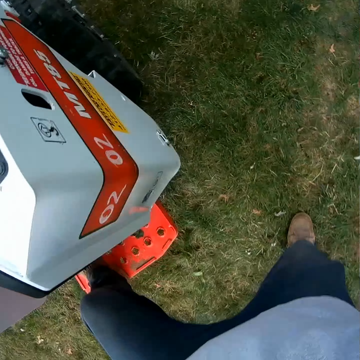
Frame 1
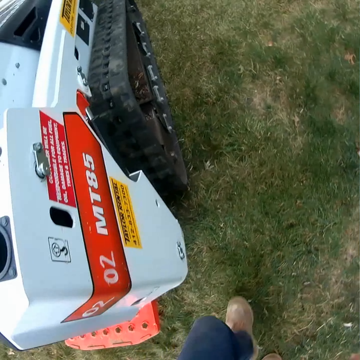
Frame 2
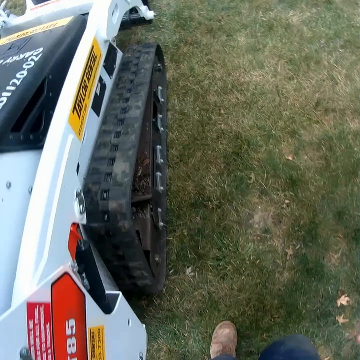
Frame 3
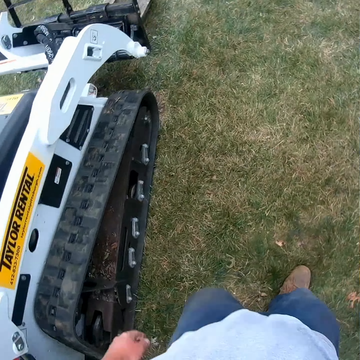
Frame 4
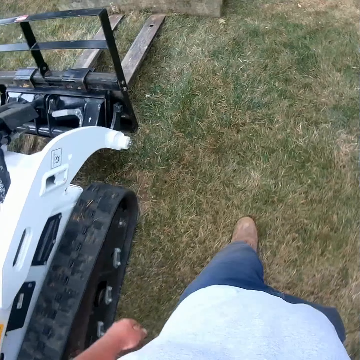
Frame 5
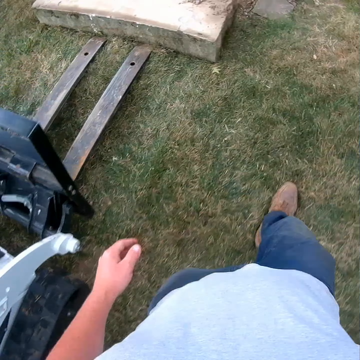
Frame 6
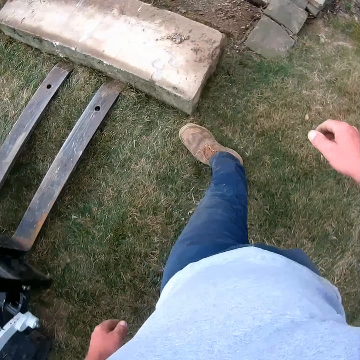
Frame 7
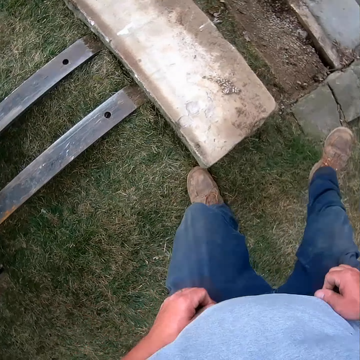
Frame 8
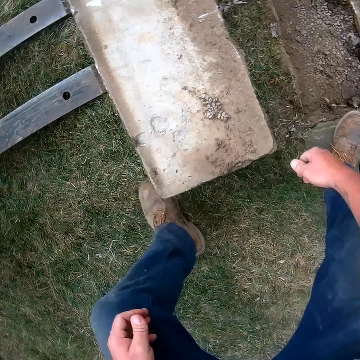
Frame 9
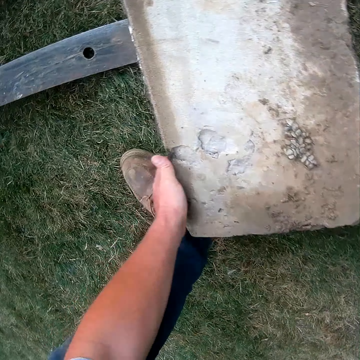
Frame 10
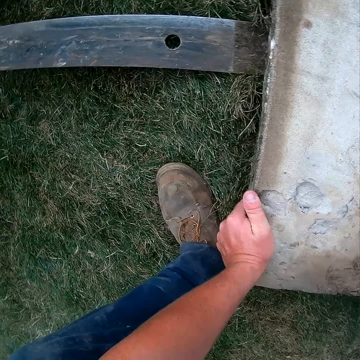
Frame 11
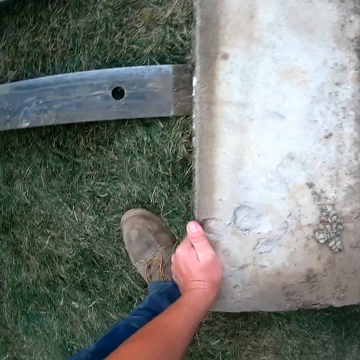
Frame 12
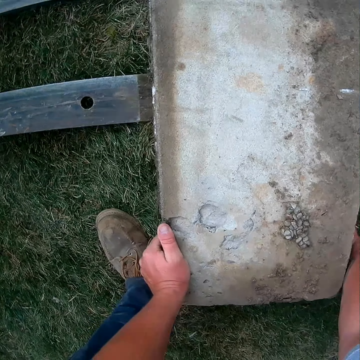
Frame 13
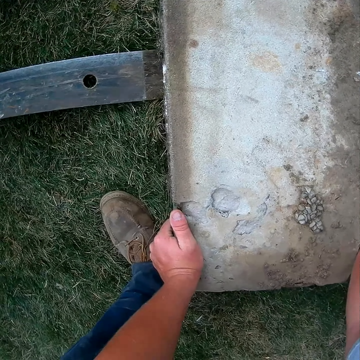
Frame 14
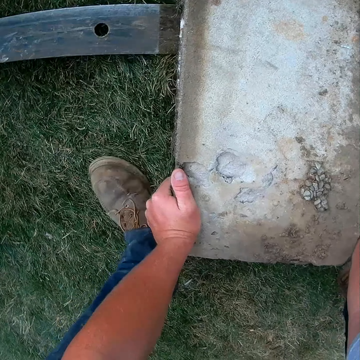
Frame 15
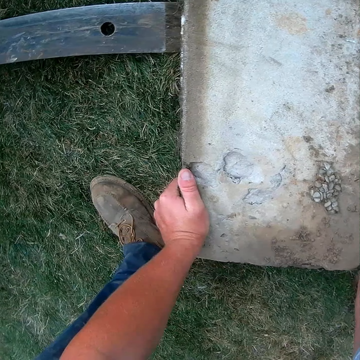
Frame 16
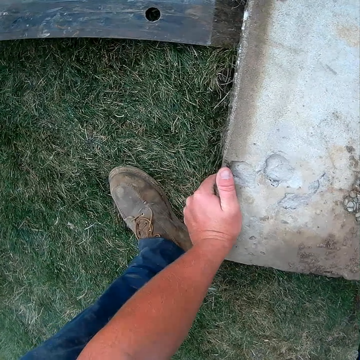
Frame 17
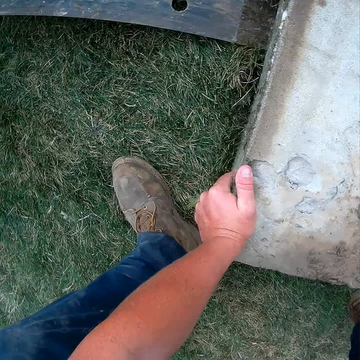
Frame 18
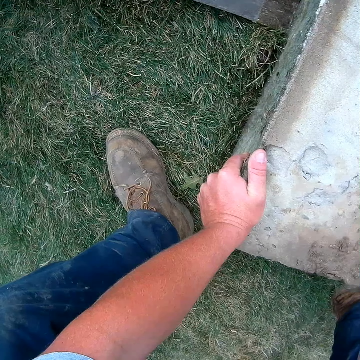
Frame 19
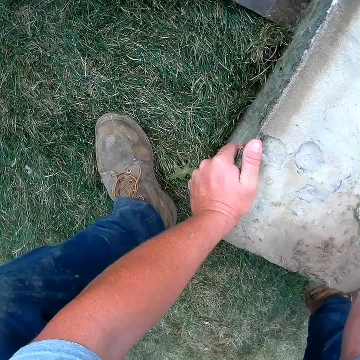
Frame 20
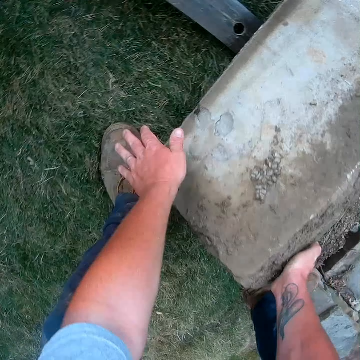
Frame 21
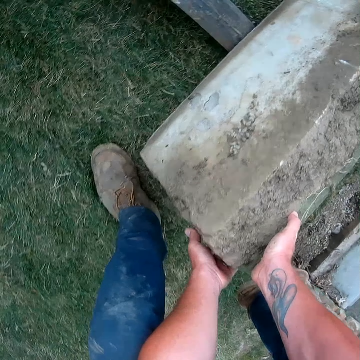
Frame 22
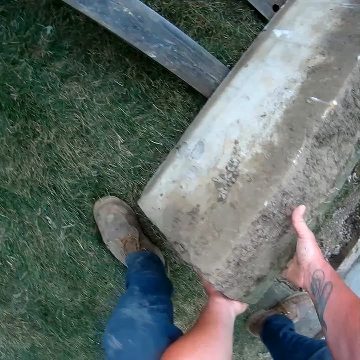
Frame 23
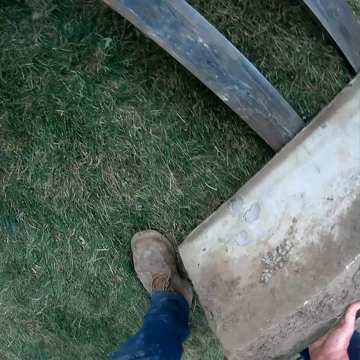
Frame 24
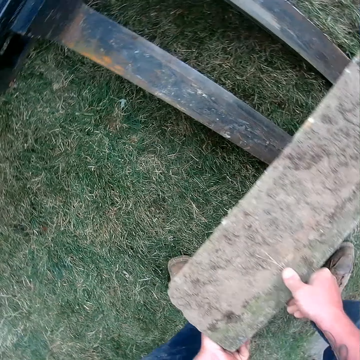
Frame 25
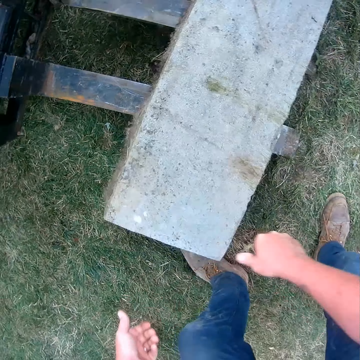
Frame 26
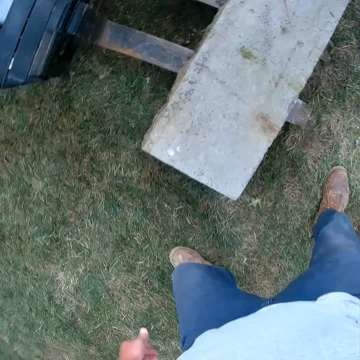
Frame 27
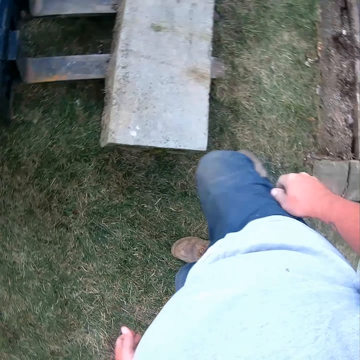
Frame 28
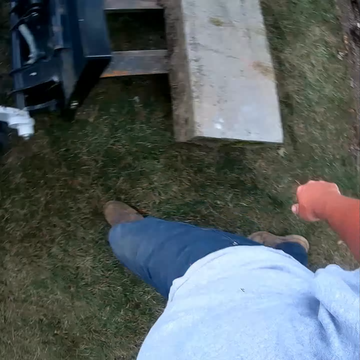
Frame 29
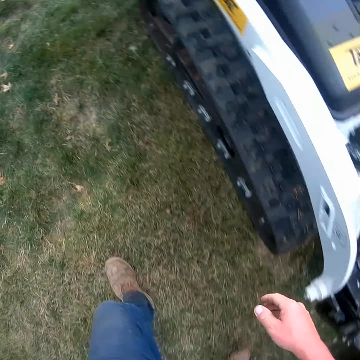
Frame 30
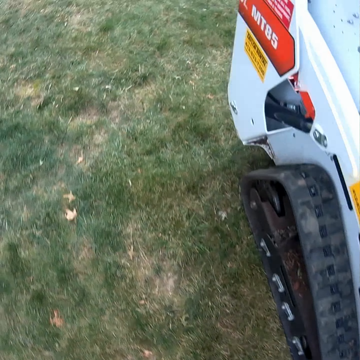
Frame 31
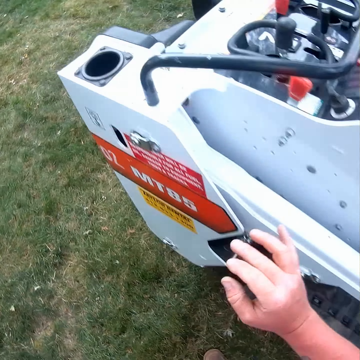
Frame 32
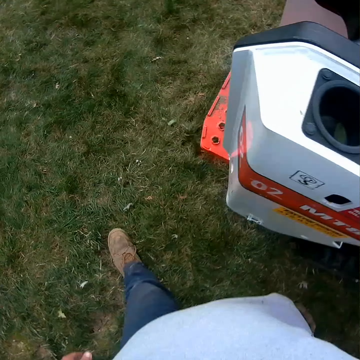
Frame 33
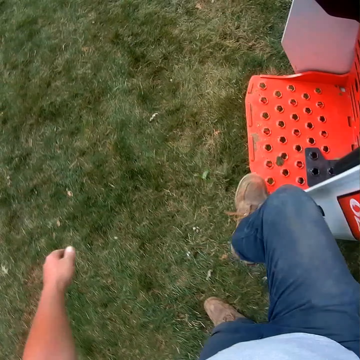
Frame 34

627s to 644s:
The camera wearer stops to operate the forklift. They walk around the compound. They pick up a stone on the ground. They roll the stone into the forks. They put the stone into the forks. They walk back to the forklift. They walk around the compound.

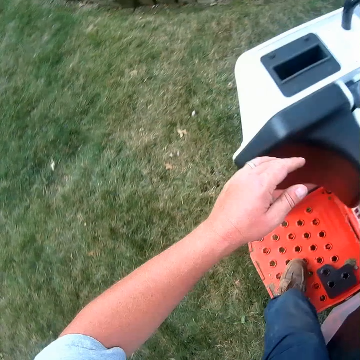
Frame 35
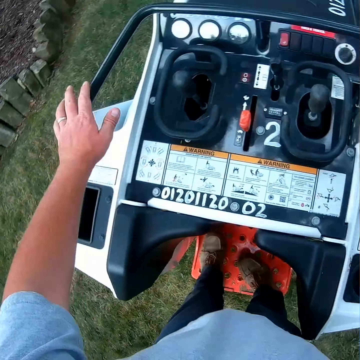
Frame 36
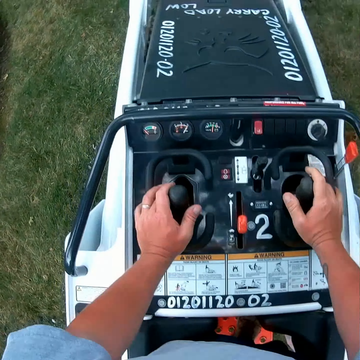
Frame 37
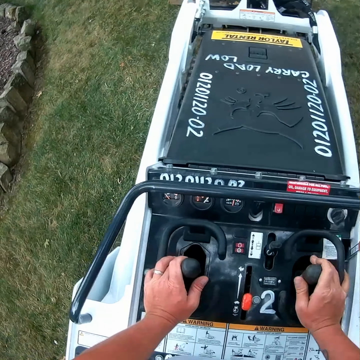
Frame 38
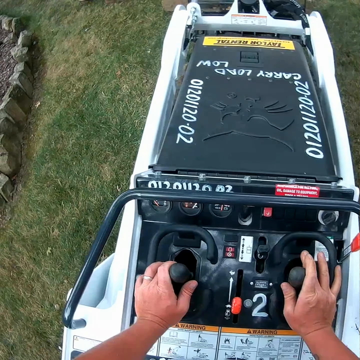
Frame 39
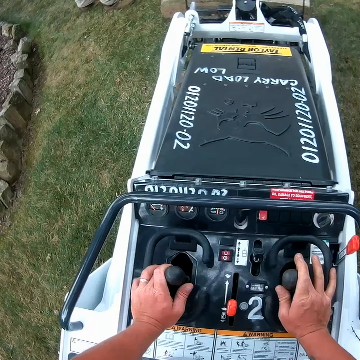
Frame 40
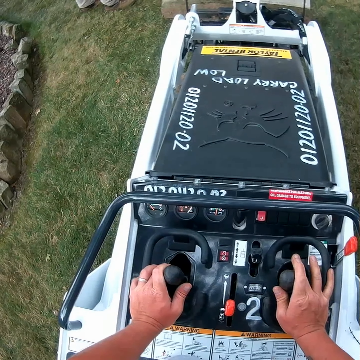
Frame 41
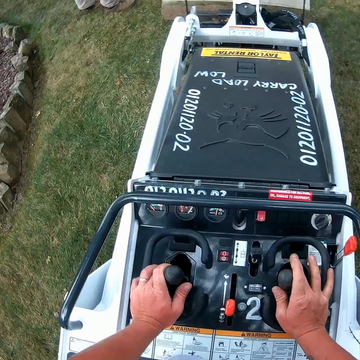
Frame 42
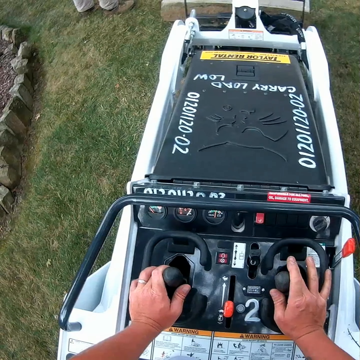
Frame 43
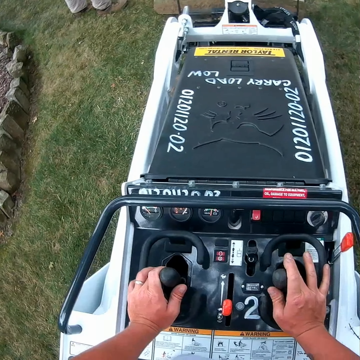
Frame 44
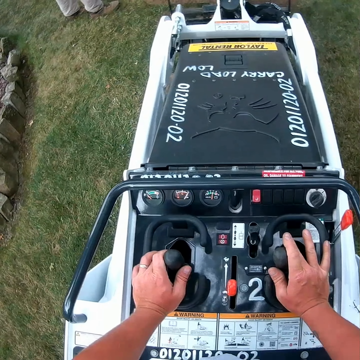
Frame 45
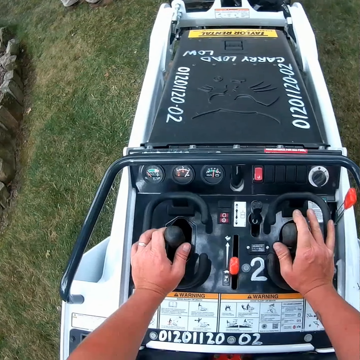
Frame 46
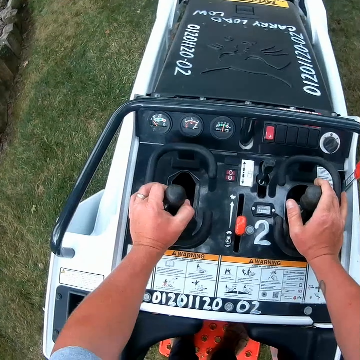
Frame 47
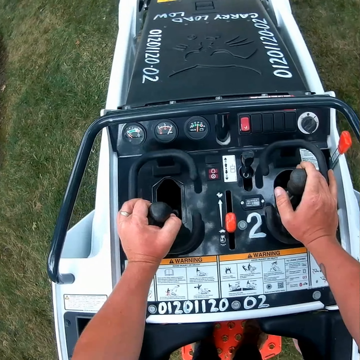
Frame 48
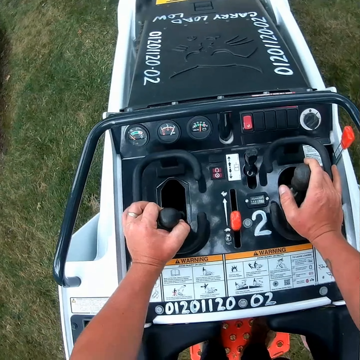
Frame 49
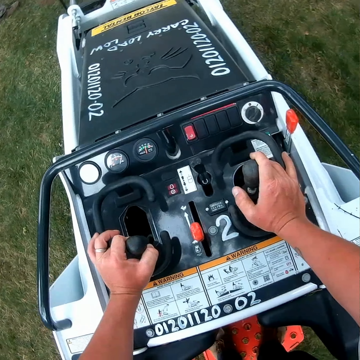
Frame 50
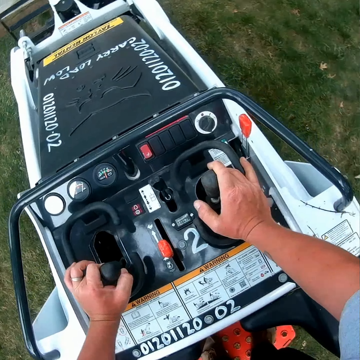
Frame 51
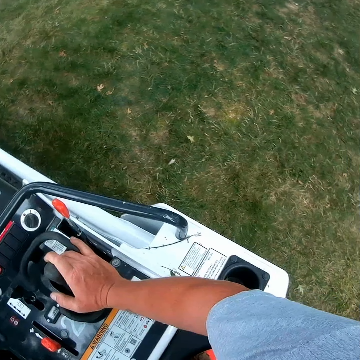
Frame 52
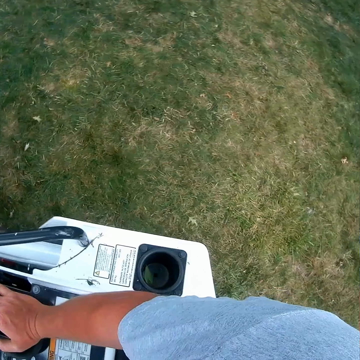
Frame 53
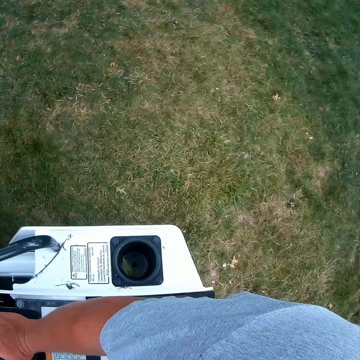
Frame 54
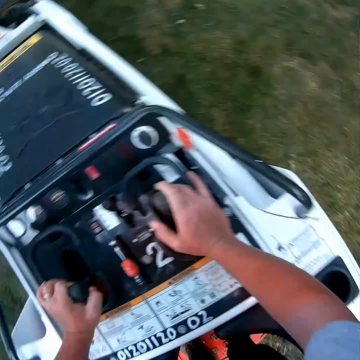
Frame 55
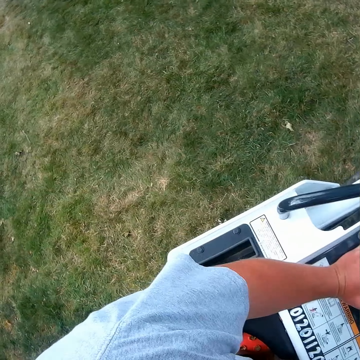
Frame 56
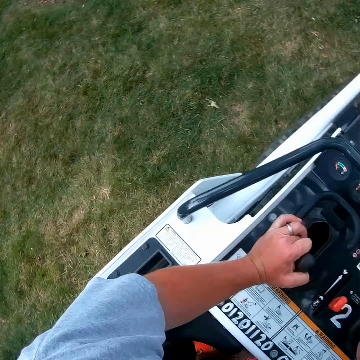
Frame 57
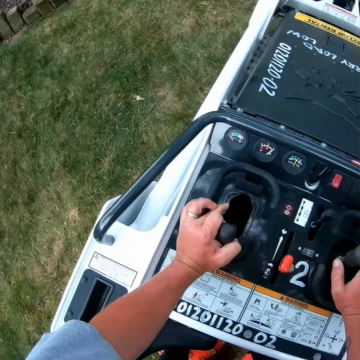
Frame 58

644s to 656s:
The camera wearer stands on a lawn mower. They operate the forklift. They move the lawn mower. They touch something. They look around.

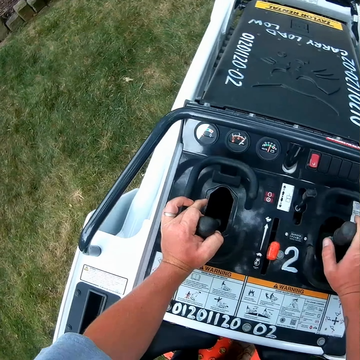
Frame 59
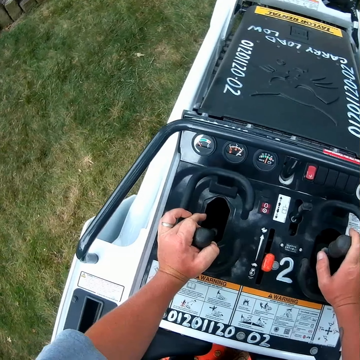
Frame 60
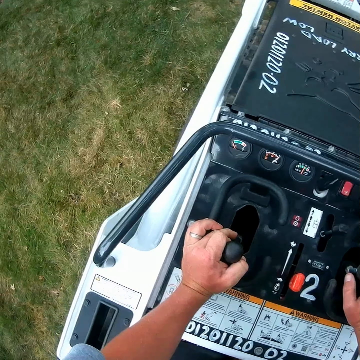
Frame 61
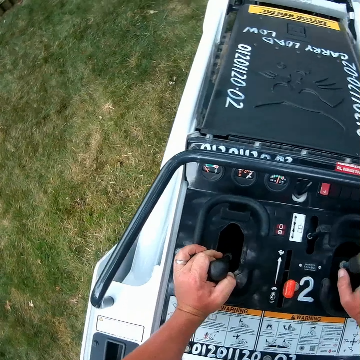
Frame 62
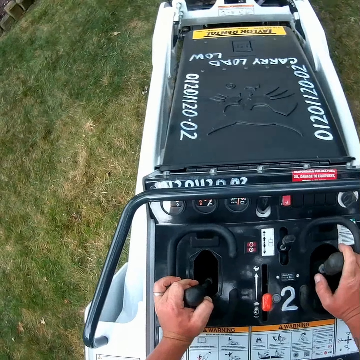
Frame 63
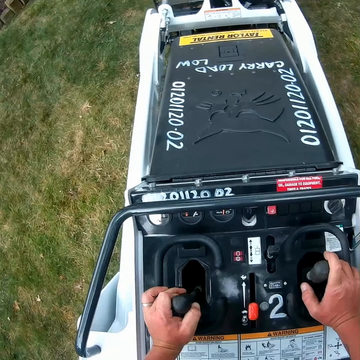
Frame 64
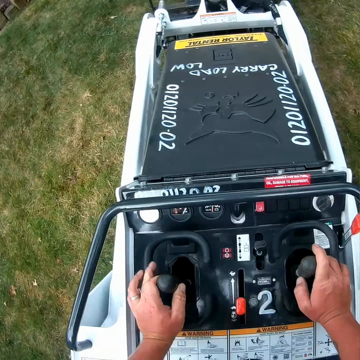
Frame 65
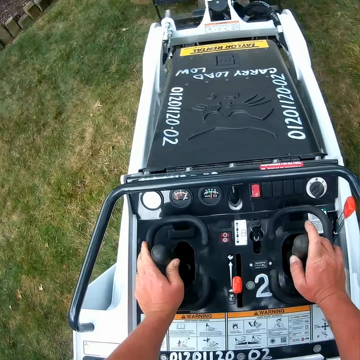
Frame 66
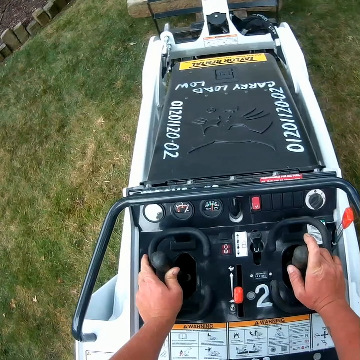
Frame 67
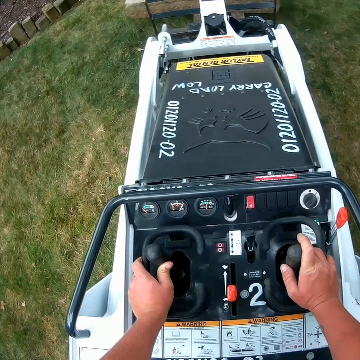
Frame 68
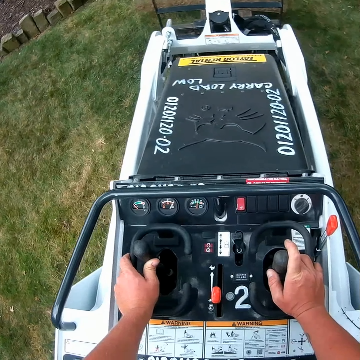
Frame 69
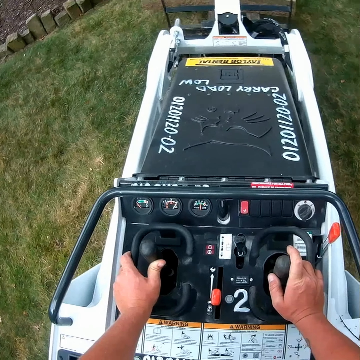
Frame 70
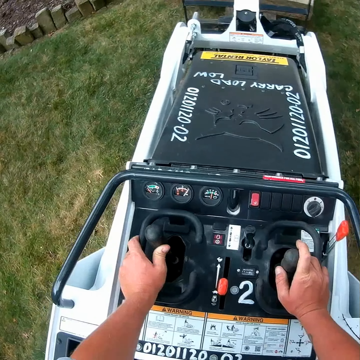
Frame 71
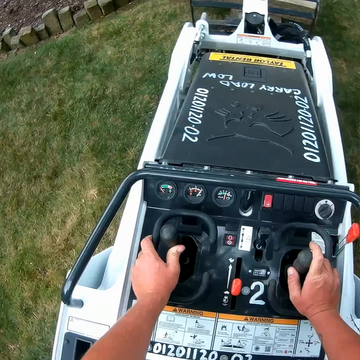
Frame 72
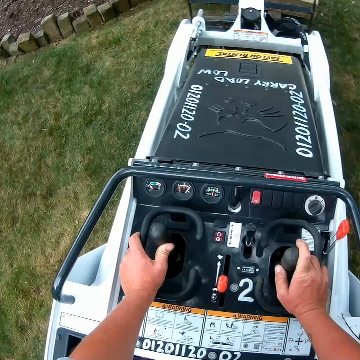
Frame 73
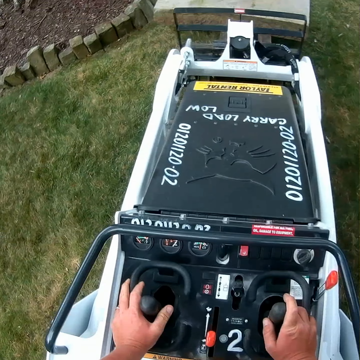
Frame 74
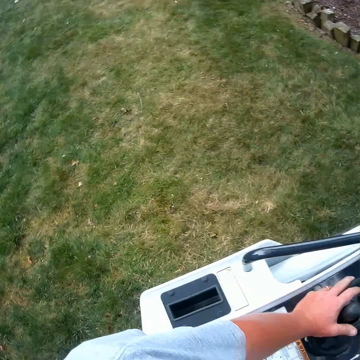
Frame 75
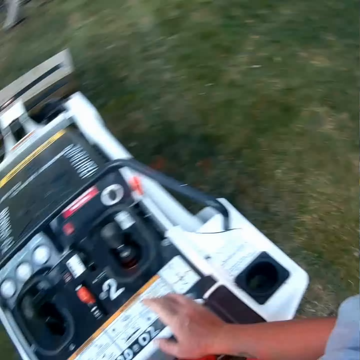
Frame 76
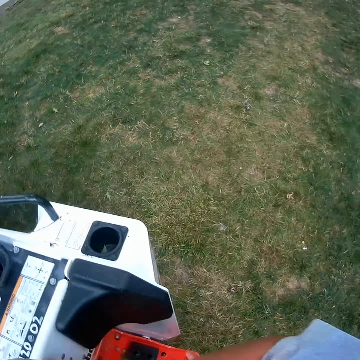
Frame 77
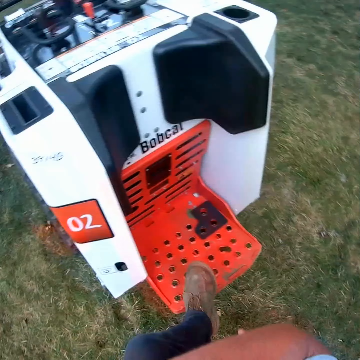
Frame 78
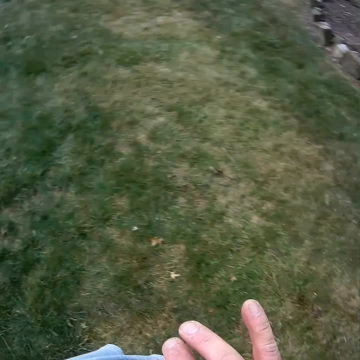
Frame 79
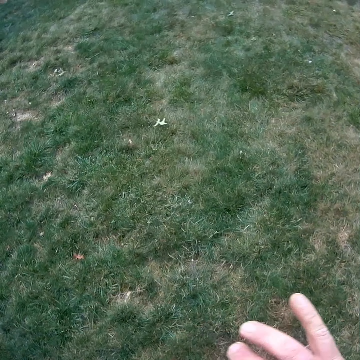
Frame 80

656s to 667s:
The camera wearer moves a lawn mower. They stop to operate the forklift. They look around. They walk in the compound.
